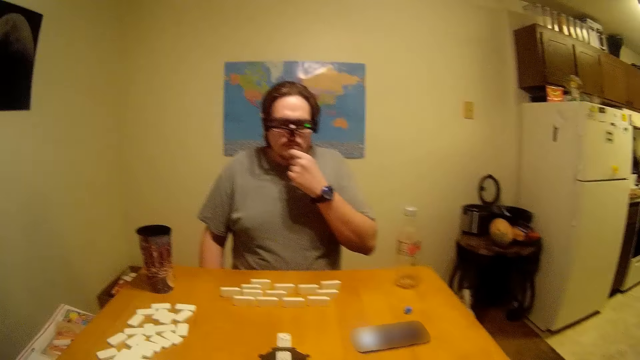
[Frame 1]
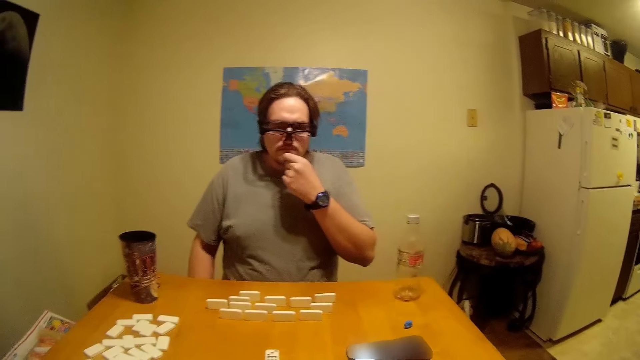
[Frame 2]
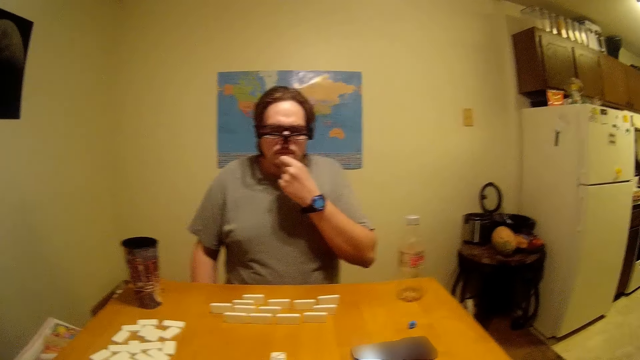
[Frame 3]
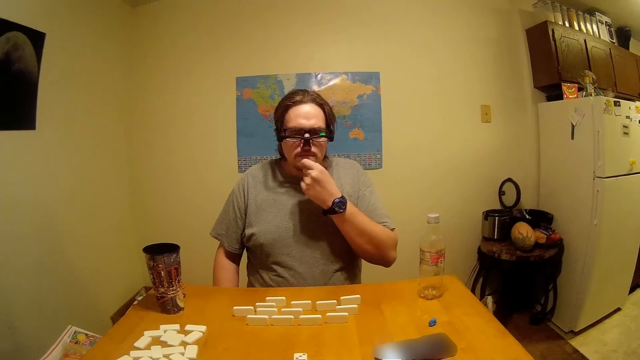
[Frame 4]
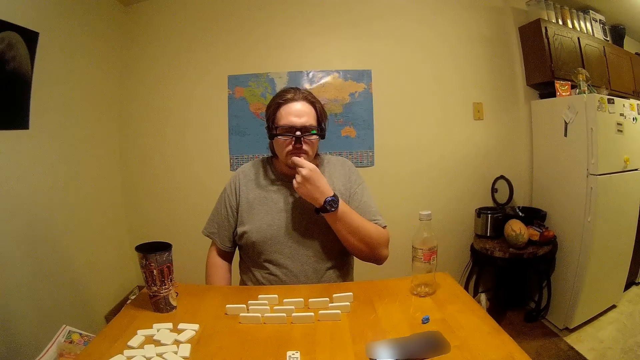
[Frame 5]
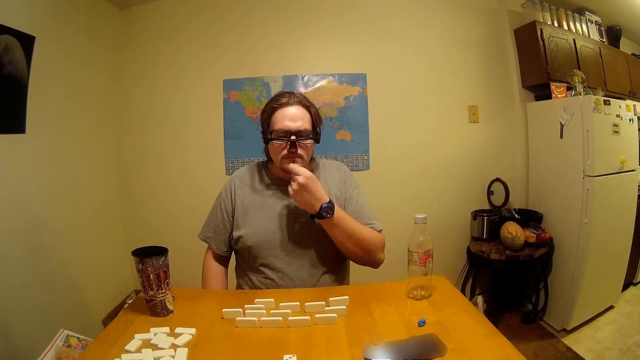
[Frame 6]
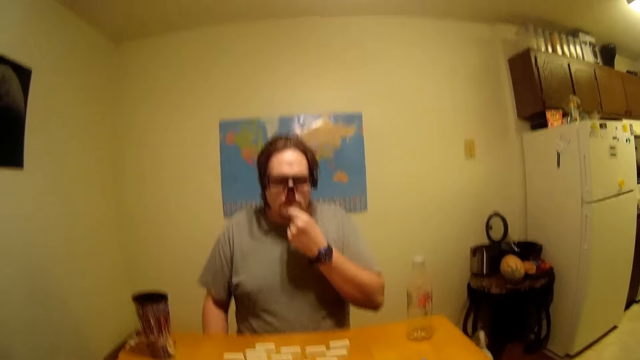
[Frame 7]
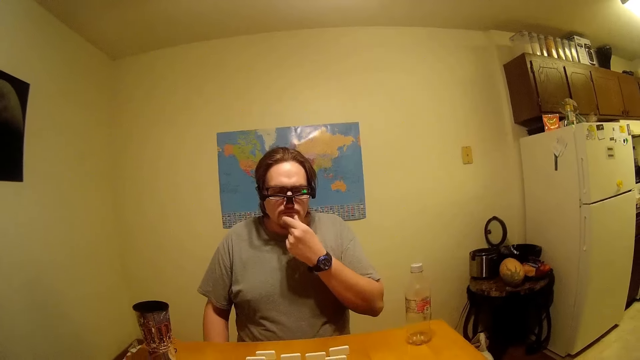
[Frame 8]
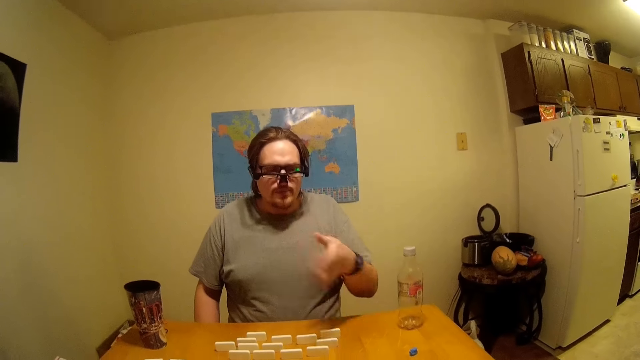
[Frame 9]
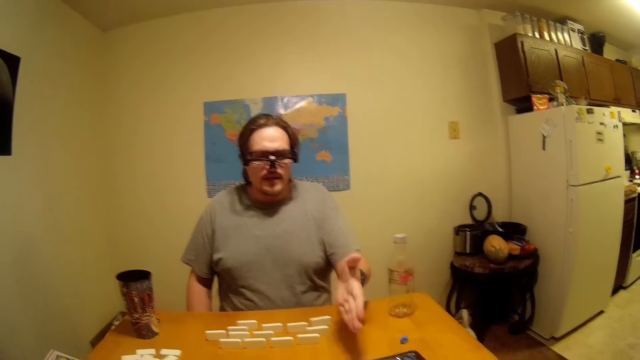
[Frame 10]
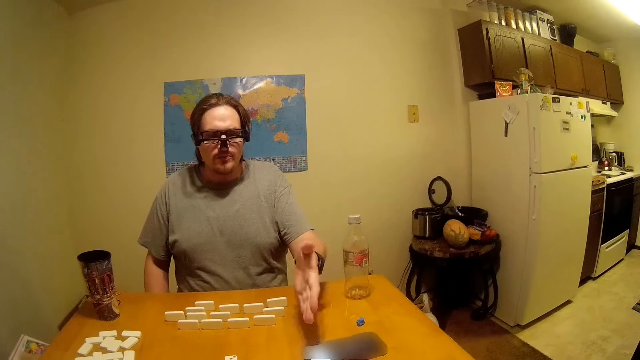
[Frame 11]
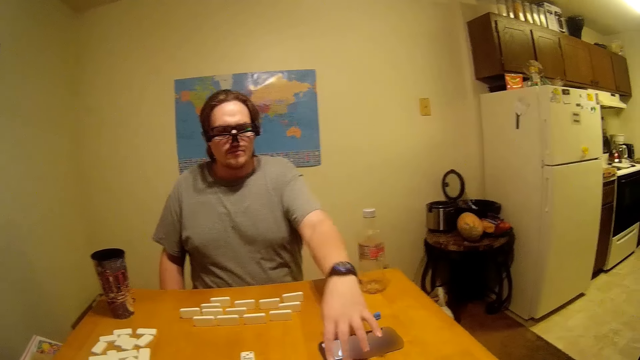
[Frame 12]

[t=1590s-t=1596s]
A man touches his chin. The man moves his hand. The man talks to the camera wearer.
